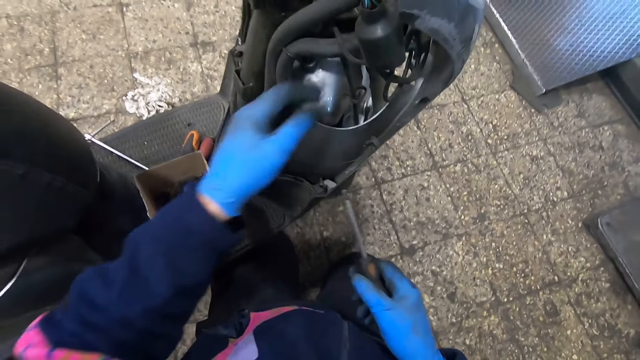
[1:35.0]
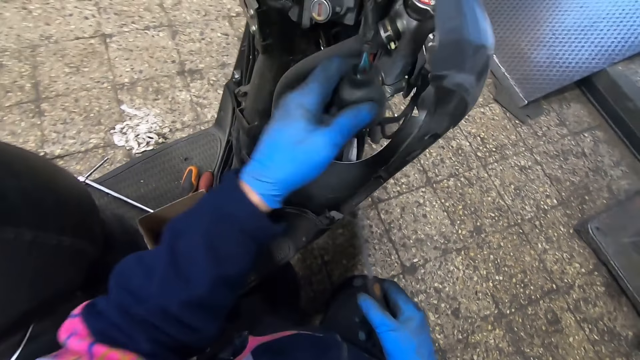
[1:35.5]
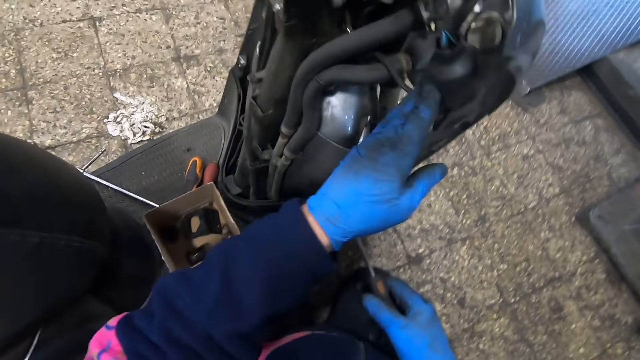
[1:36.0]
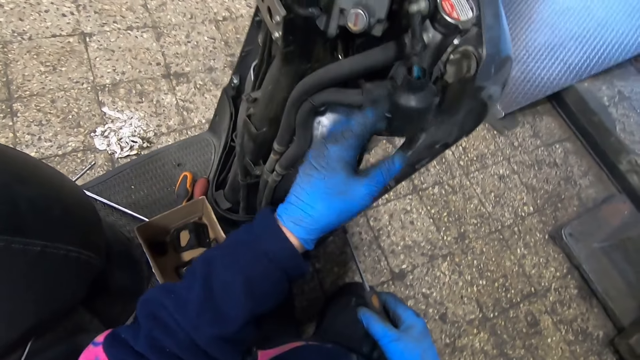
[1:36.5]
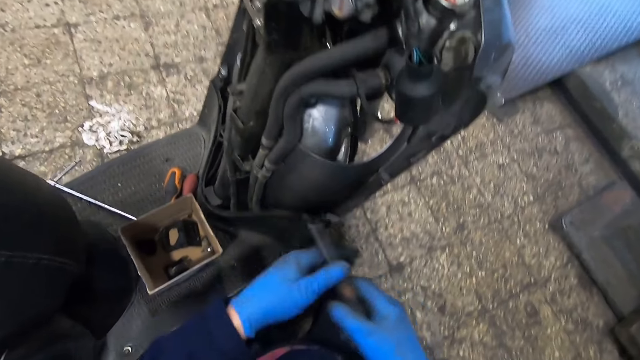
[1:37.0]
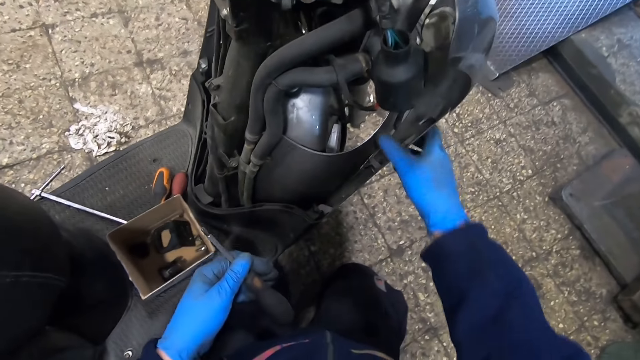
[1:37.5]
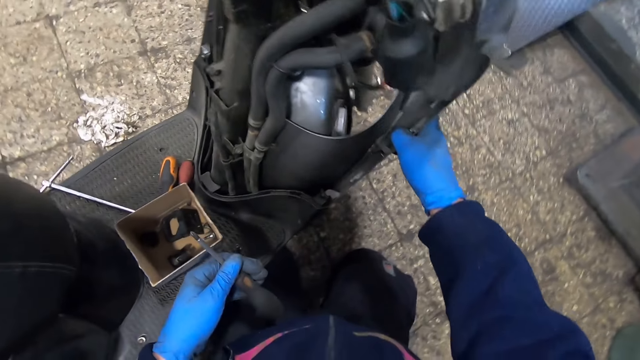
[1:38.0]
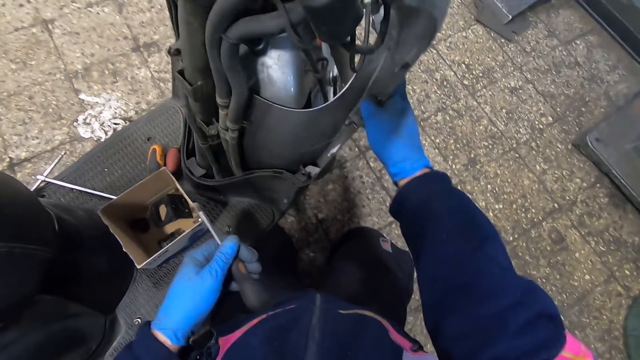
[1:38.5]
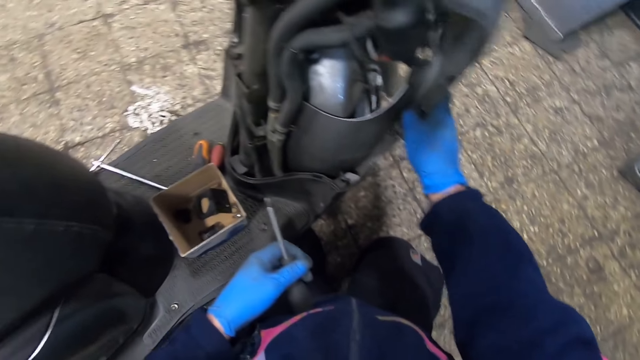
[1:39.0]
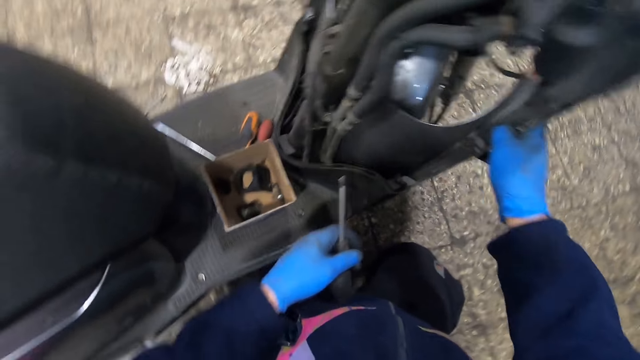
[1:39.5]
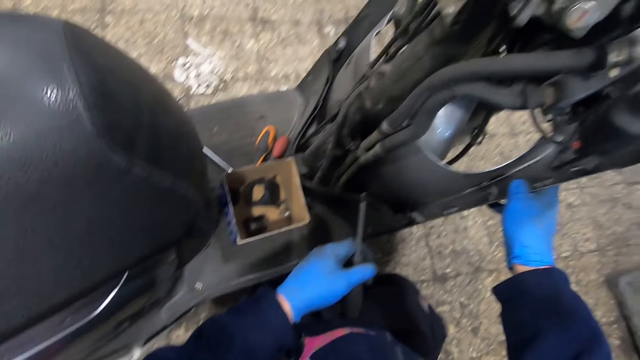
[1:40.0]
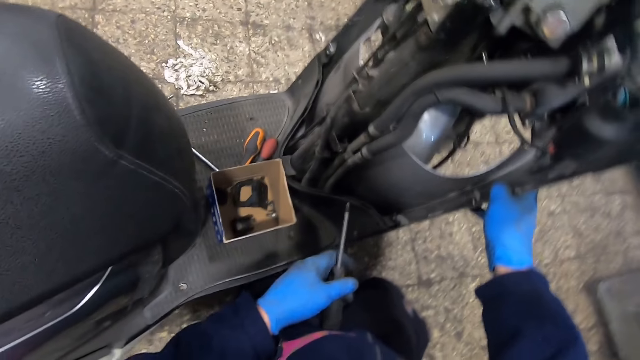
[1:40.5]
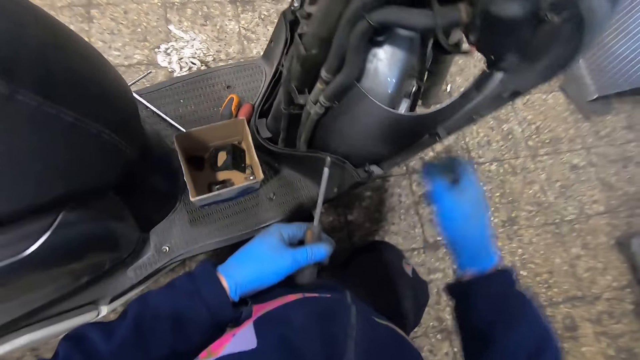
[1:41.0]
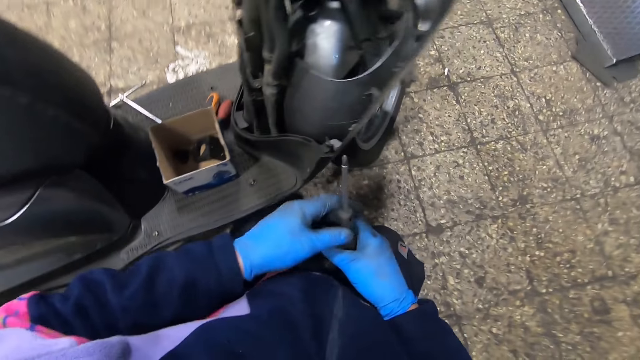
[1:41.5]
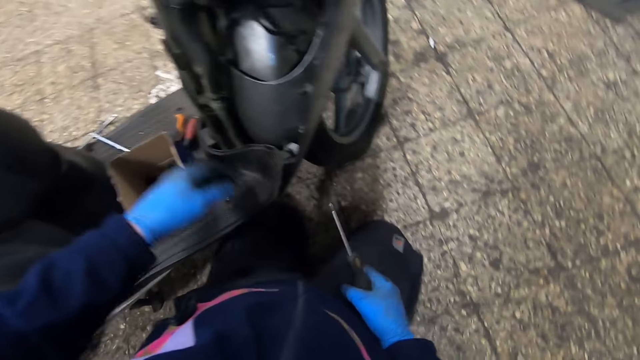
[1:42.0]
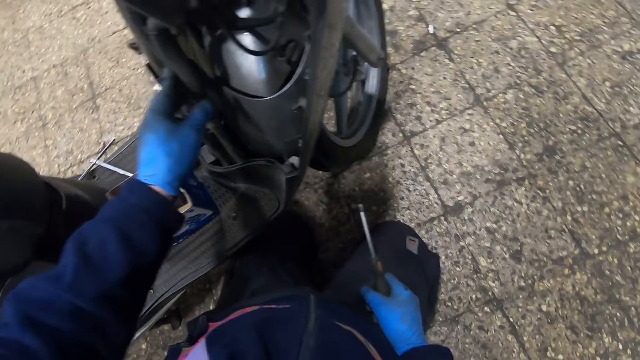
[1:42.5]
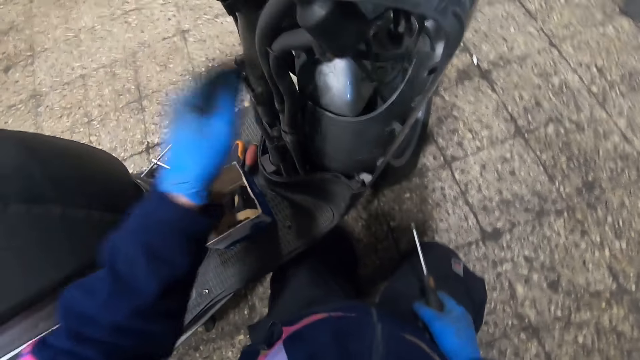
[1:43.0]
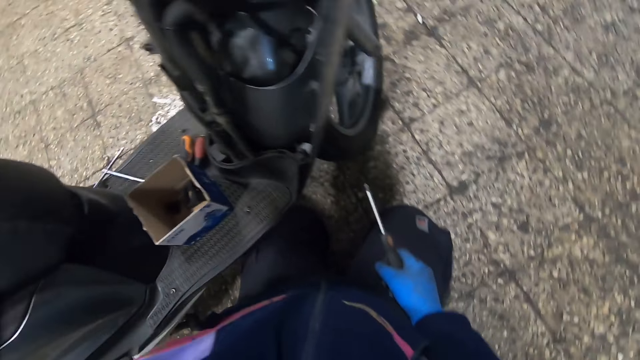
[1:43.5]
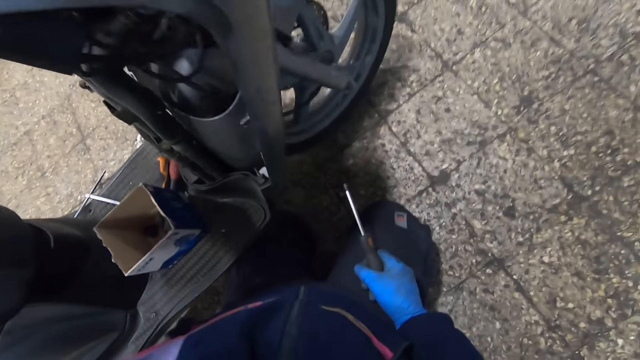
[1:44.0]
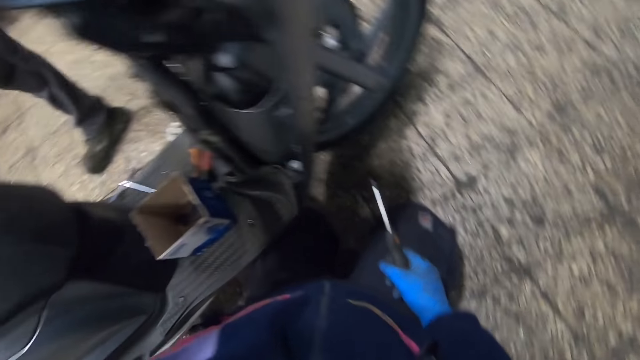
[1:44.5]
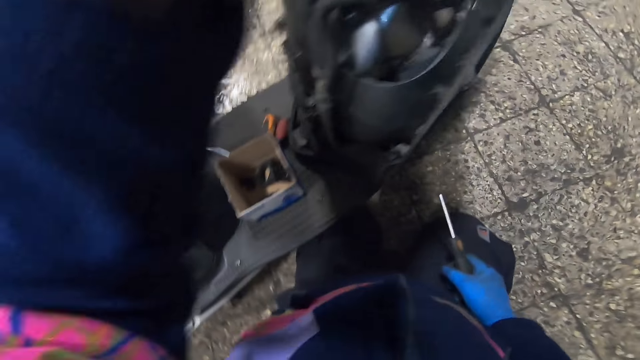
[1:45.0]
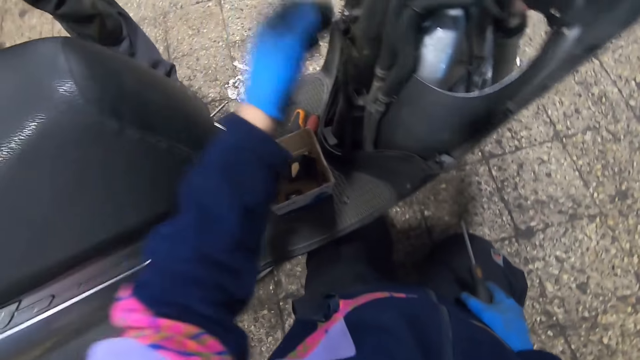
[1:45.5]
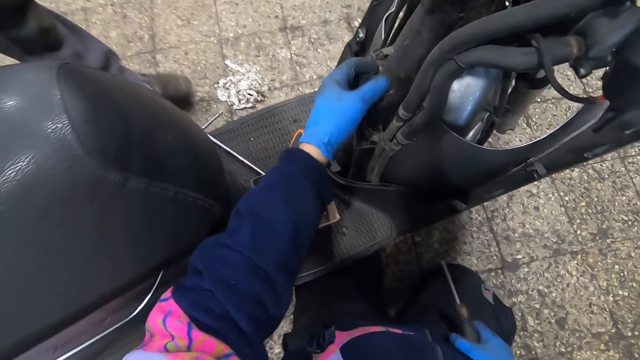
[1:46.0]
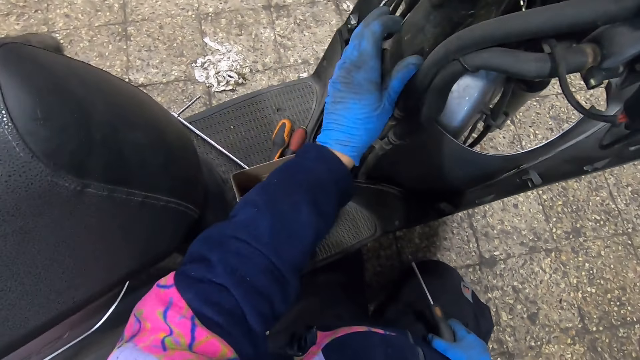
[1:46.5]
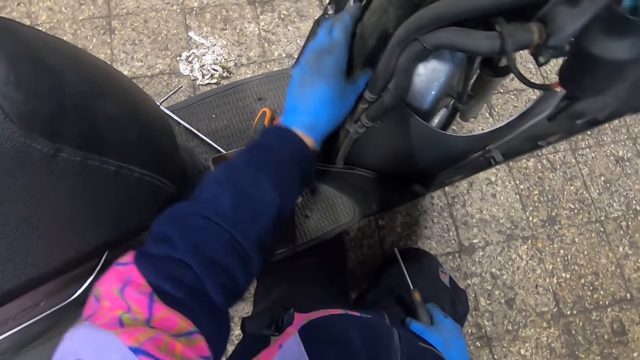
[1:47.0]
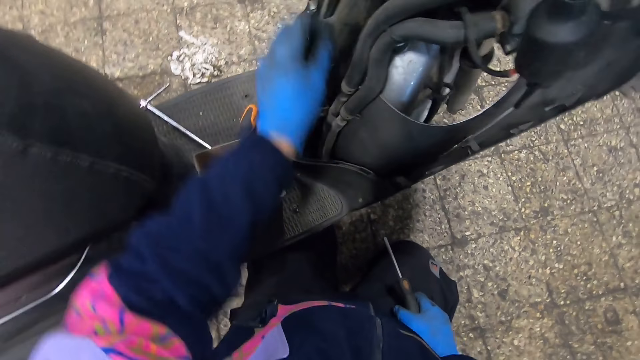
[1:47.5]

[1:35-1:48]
The camera wearer passes the screwdriver from his gloved right hand to his gloved left hand. He touches the motorbike with his gloved right hand. He passes the screwdriver from his gloved left hand to his gloved right hand. He touches the motorbike with his gloved left hand. He moves the motorbike. A man walks towards the motorbike.

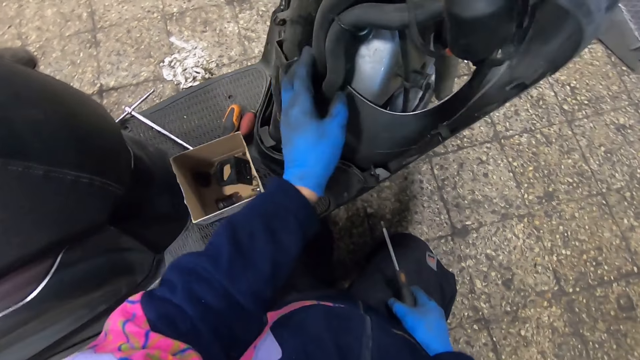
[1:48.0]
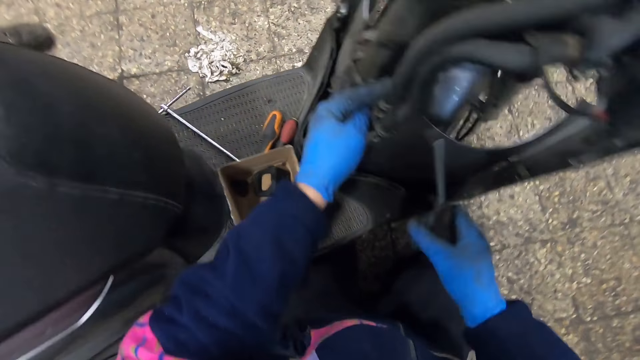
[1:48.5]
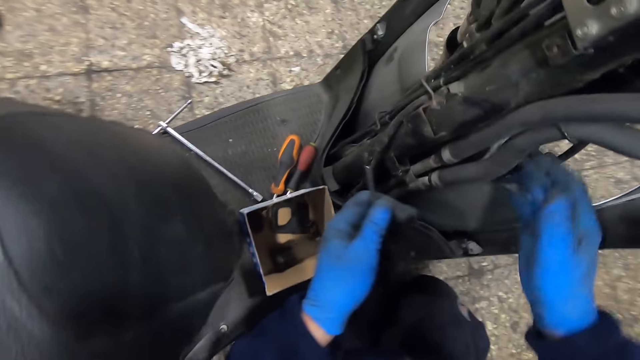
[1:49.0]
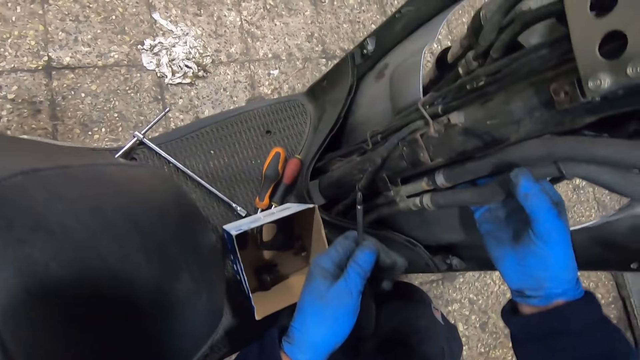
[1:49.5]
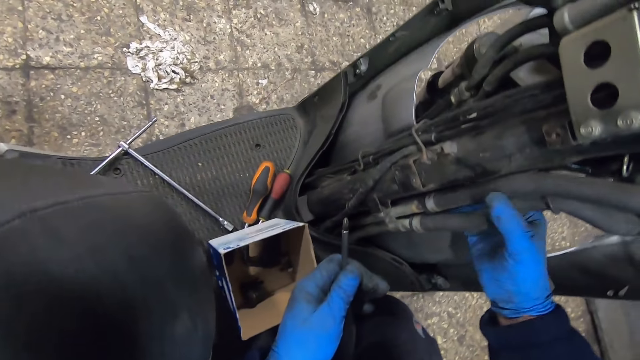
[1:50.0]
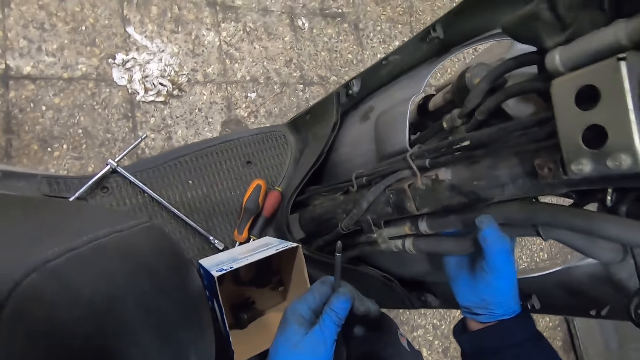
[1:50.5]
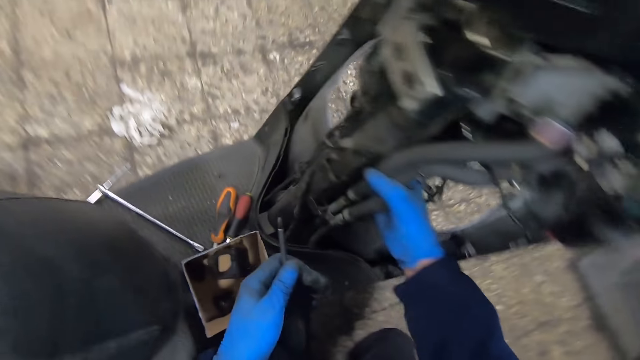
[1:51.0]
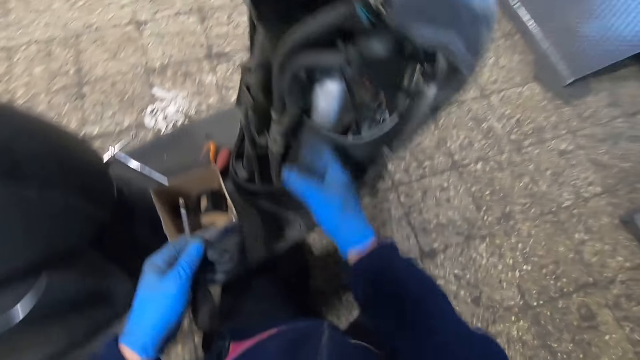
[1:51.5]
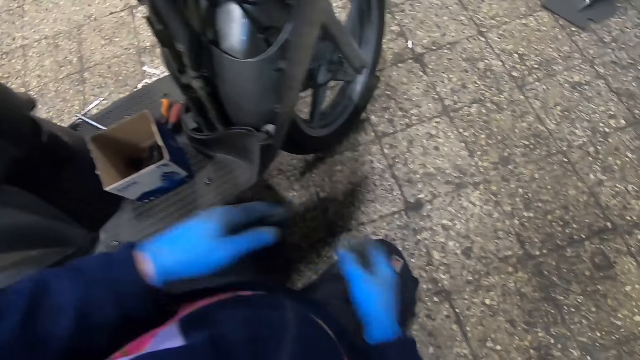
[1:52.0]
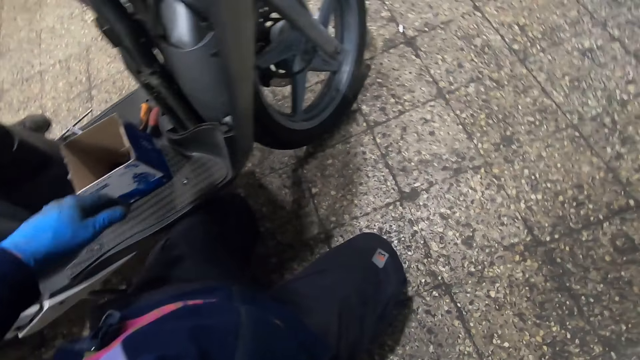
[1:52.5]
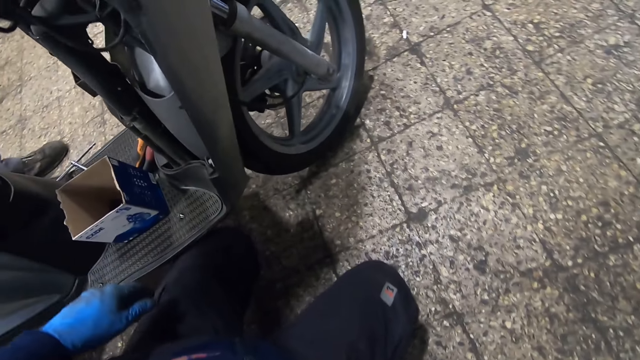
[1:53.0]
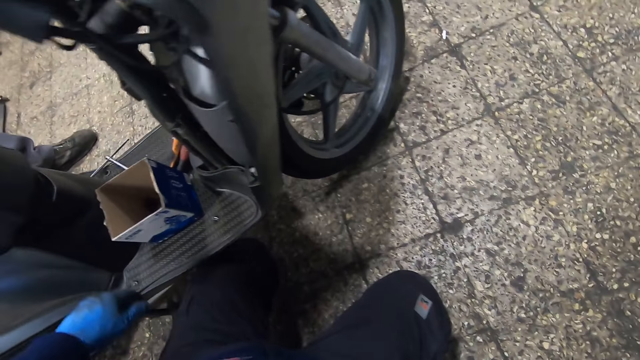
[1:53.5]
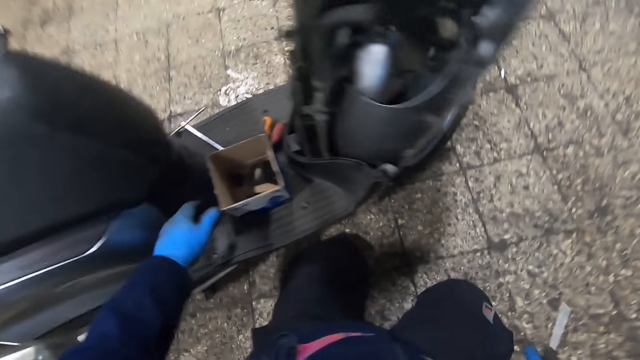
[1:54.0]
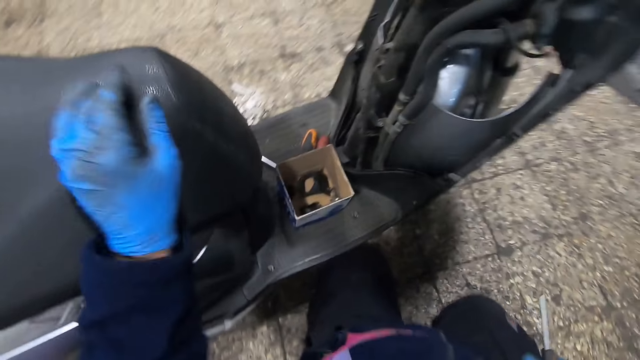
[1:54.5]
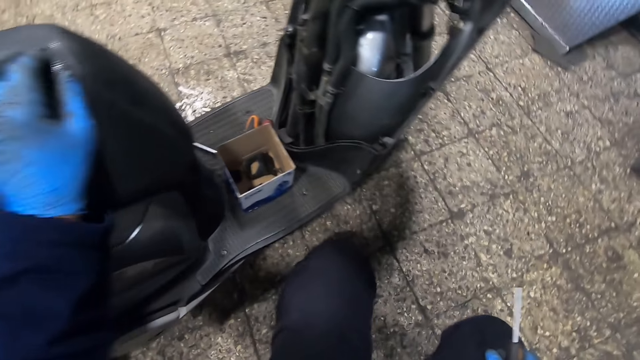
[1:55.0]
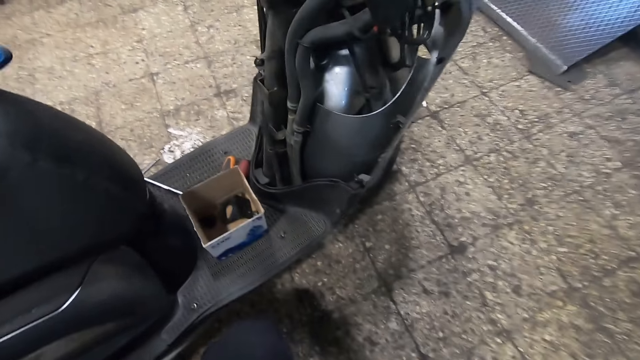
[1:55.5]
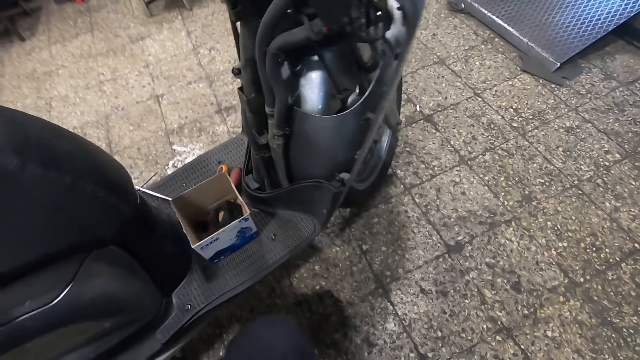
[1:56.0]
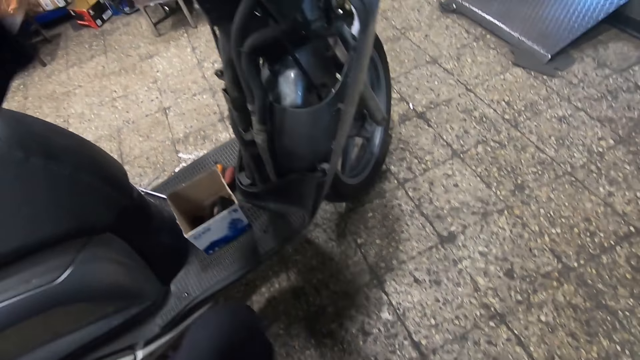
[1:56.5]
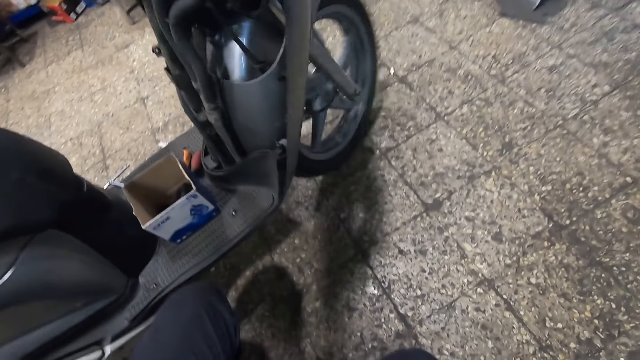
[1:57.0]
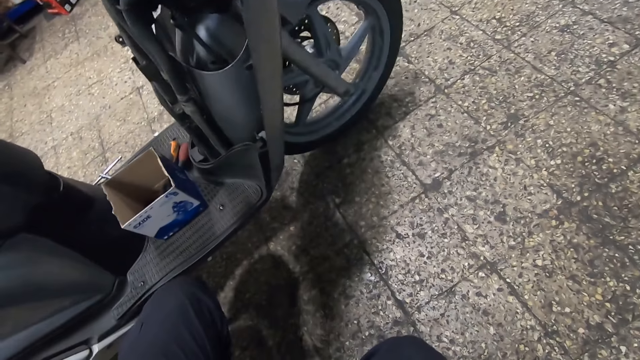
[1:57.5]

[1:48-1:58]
The camera wearer passes the screwdriver from his gloved right hand to his gloved left hand. He touches the motorbike parts with his gloved right hand. He passes the screwdriver from his gloved left hand to his gloved right hand. He holds the motorbike.
